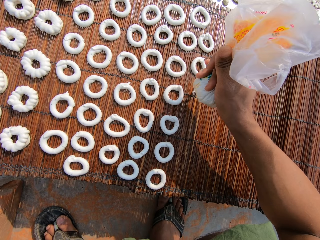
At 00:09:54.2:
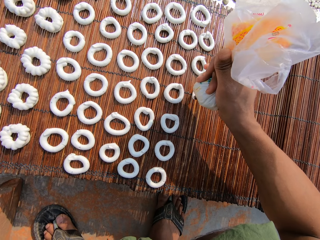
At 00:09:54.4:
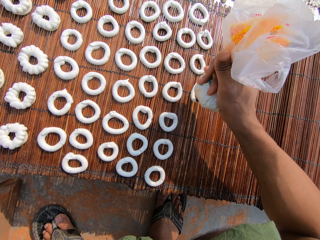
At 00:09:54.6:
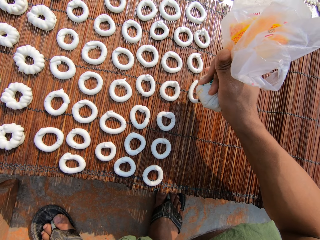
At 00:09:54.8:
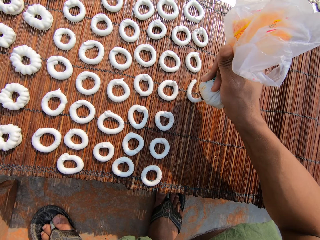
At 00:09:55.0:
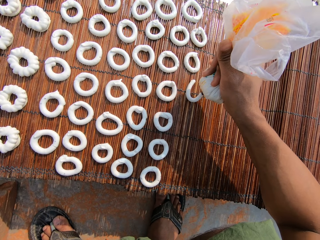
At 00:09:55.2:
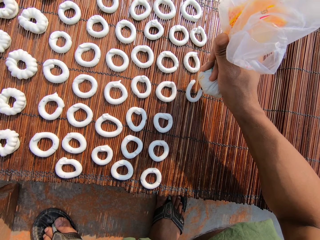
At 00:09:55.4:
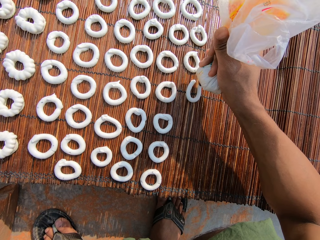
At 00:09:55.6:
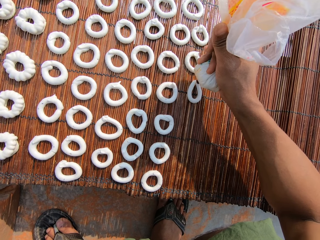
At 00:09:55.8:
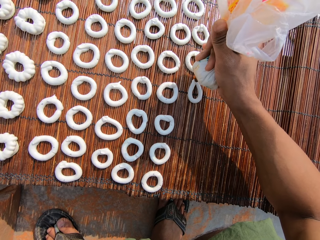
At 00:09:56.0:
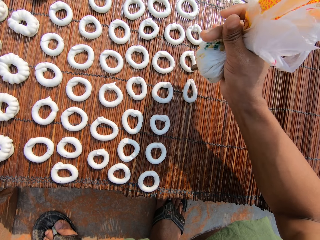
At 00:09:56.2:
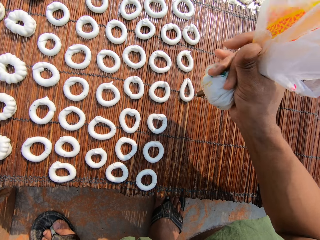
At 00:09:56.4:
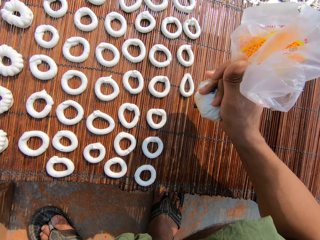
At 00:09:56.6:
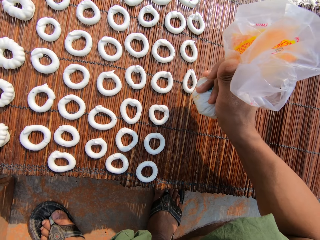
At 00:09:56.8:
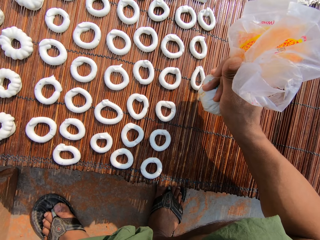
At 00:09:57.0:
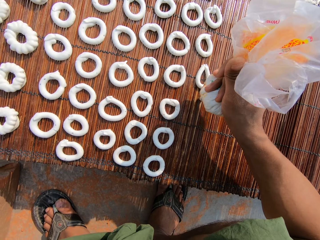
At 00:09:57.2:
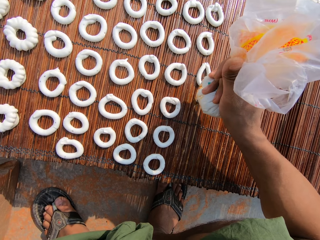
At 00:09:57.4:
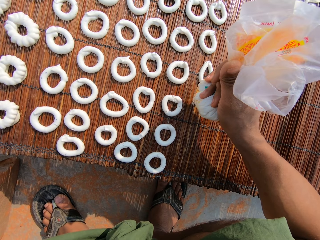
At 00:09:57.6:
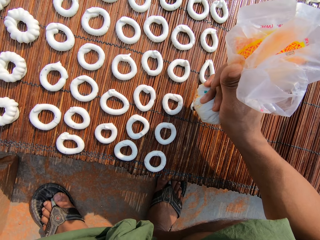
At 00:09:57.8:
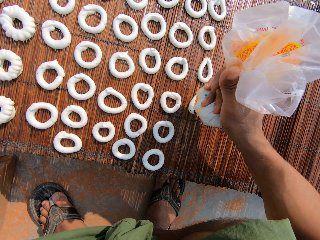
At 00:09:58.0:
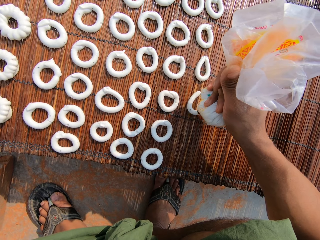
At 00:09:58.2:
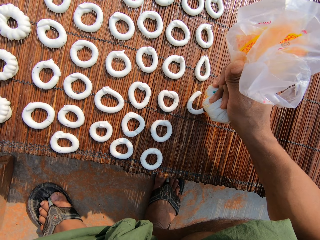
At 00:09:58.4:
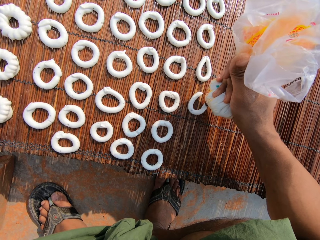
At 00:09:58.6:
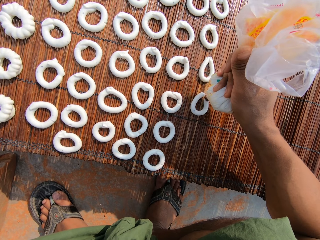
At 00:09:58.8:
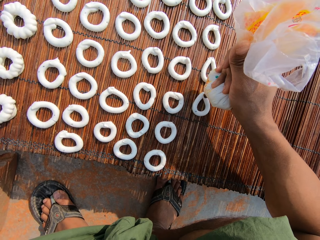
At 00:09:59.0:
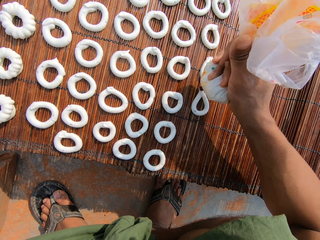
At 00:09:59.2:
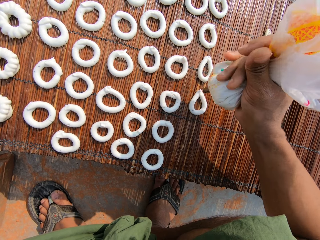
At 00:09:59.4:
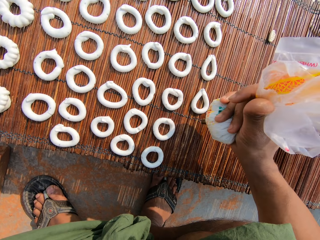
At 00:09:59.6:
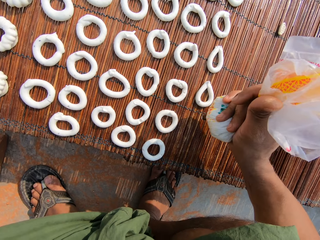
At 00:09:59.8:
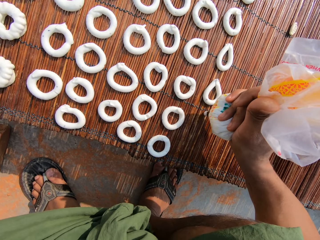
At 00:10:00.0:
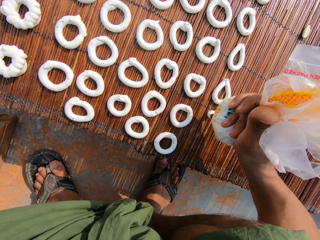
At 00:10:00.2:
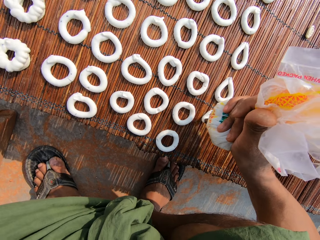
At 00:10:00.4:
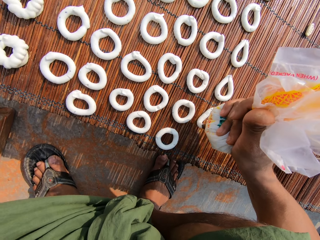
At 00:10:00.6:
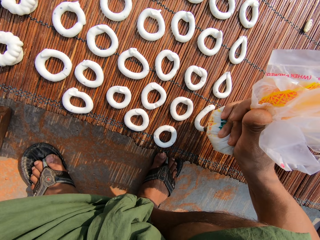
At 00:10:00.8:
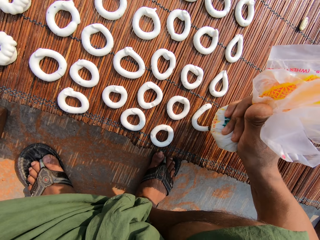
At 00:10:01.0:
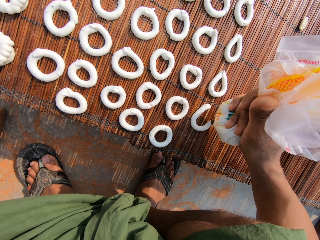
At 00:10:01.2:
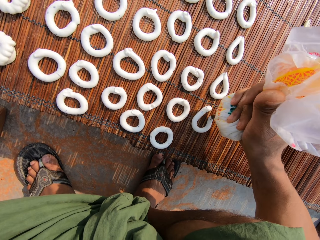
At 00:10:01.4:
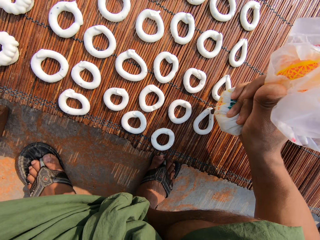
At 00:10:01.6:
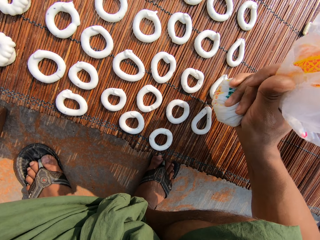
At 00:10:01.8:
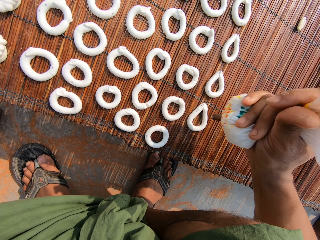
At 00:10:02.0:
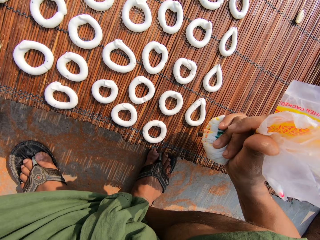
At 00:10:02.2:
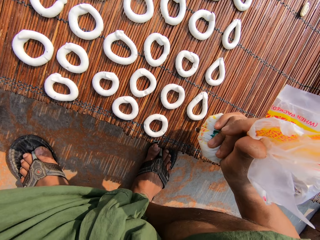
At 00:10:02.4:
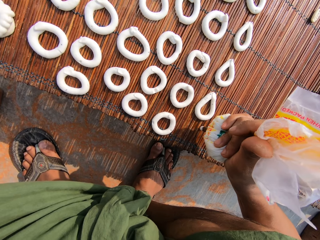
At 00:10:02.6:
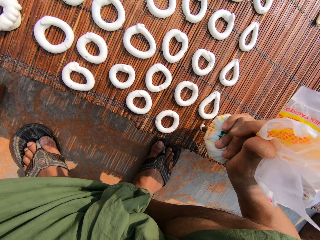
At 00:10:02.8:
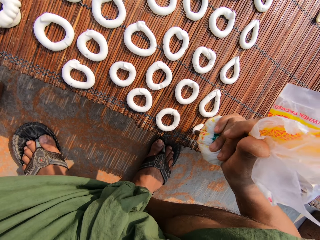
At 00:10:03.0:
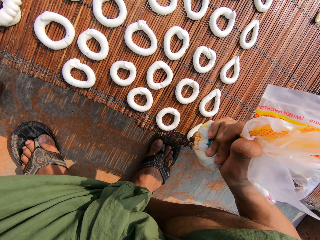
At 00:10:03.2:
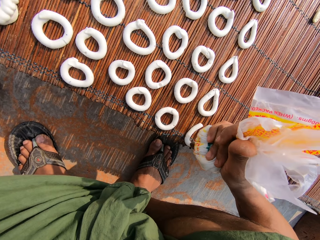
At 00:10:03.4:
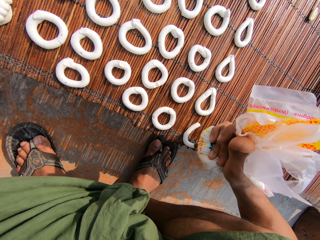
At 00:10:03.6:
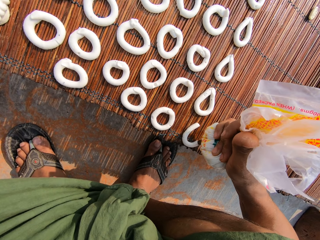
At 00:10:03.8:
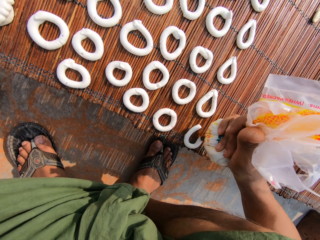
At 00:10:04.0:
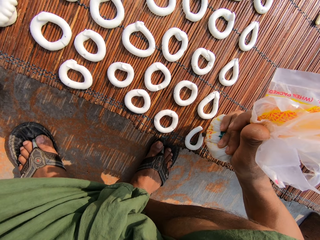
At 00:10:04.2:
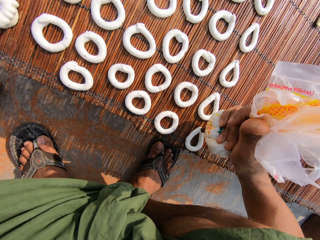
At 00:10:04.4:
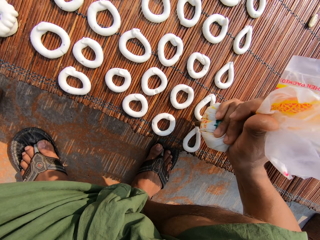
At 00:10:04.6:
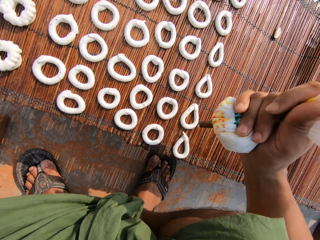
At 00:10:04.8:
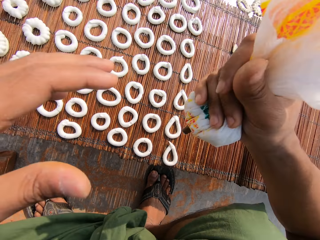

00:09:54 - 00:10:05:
The camera wearer draws a circular pattern on the mat with the candy paste from the plastic bag in her right hand. She does so repeatedly. The woman communicates with the camera wearer.

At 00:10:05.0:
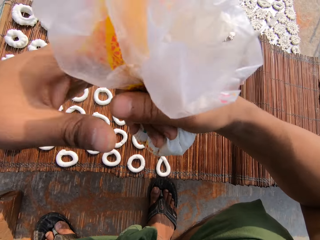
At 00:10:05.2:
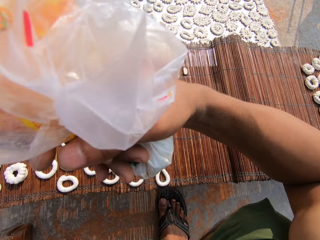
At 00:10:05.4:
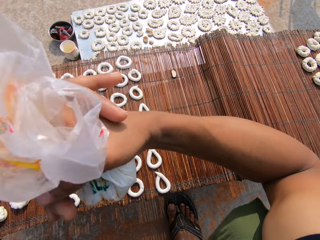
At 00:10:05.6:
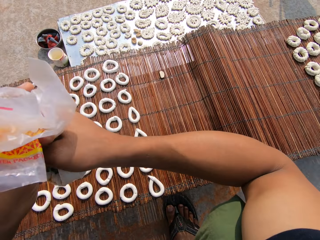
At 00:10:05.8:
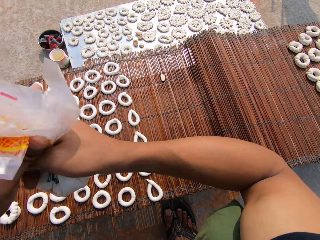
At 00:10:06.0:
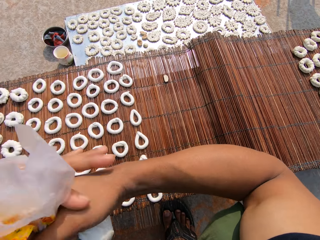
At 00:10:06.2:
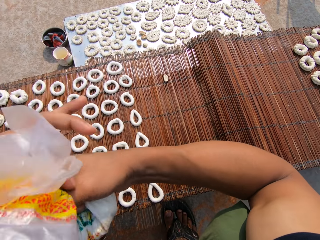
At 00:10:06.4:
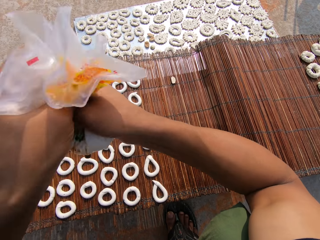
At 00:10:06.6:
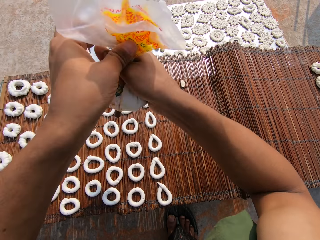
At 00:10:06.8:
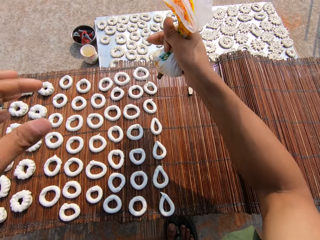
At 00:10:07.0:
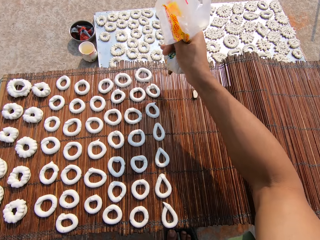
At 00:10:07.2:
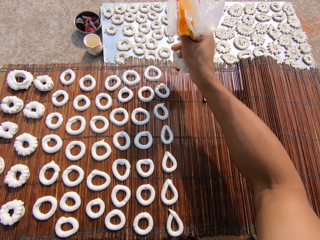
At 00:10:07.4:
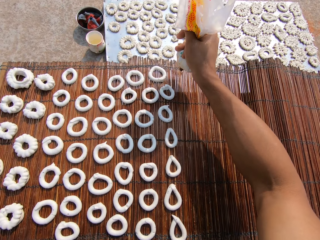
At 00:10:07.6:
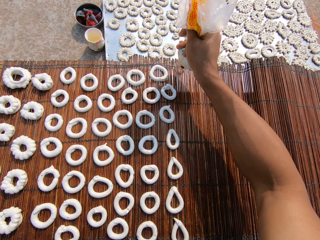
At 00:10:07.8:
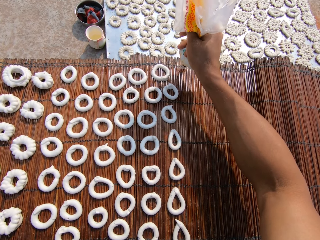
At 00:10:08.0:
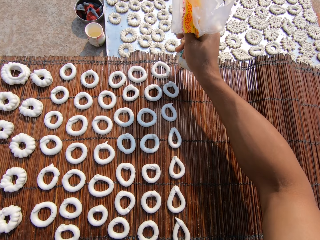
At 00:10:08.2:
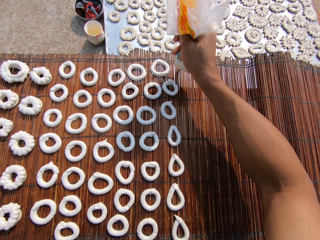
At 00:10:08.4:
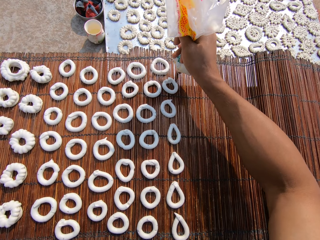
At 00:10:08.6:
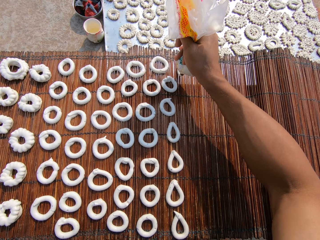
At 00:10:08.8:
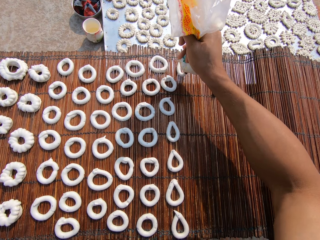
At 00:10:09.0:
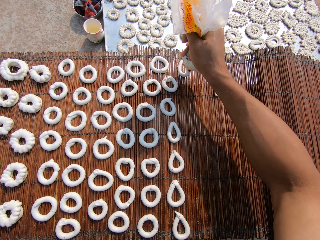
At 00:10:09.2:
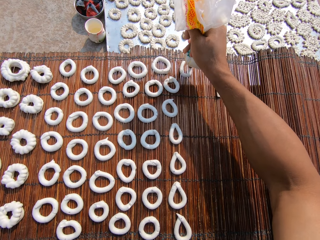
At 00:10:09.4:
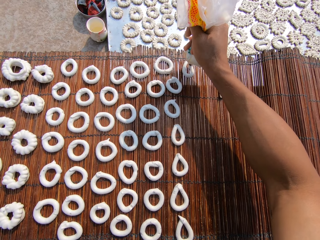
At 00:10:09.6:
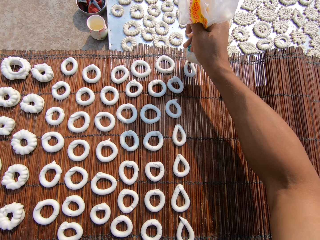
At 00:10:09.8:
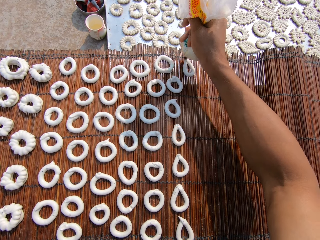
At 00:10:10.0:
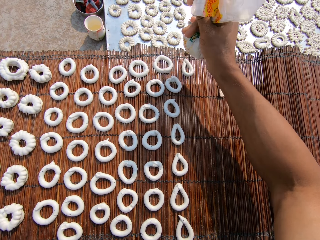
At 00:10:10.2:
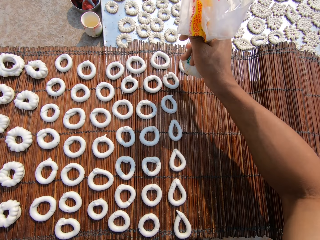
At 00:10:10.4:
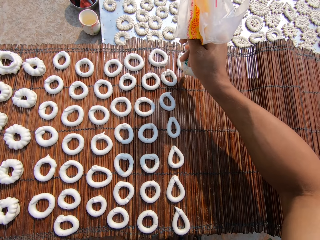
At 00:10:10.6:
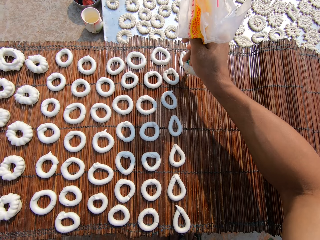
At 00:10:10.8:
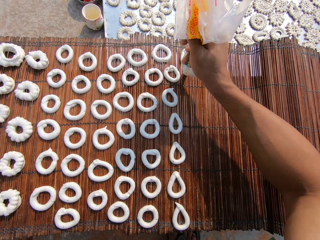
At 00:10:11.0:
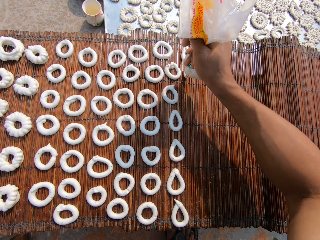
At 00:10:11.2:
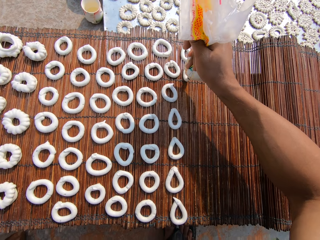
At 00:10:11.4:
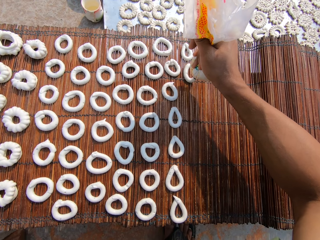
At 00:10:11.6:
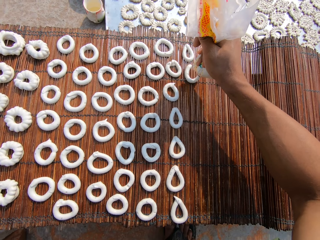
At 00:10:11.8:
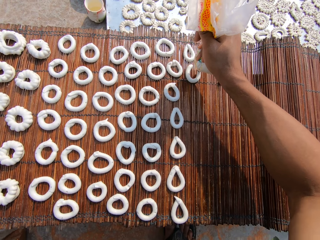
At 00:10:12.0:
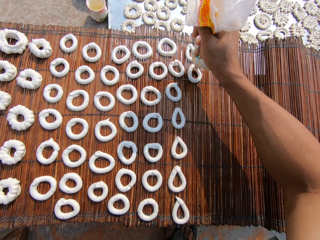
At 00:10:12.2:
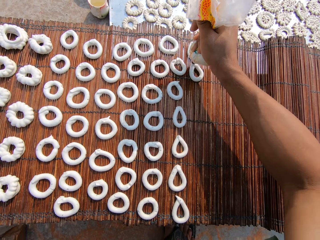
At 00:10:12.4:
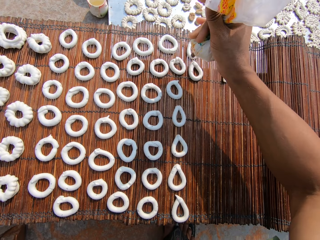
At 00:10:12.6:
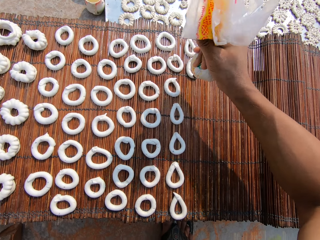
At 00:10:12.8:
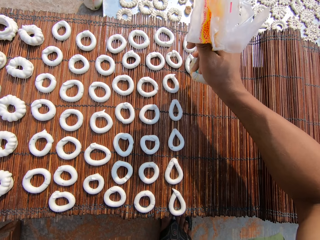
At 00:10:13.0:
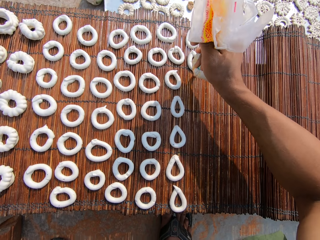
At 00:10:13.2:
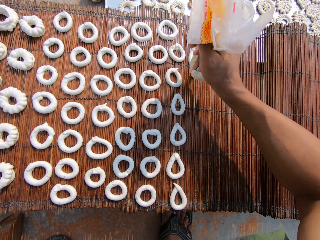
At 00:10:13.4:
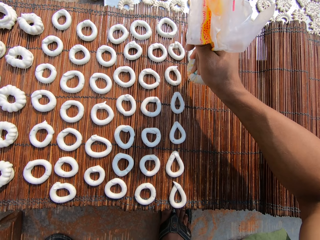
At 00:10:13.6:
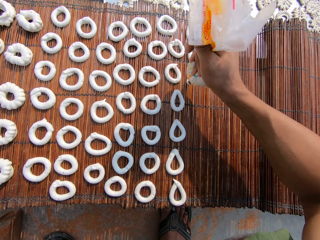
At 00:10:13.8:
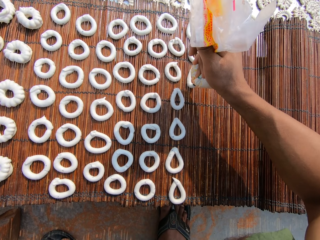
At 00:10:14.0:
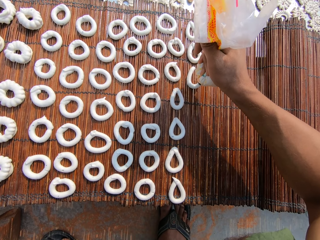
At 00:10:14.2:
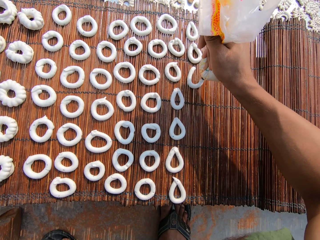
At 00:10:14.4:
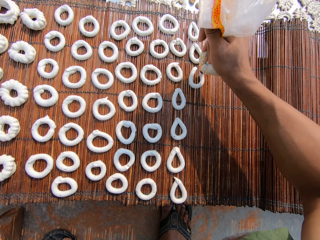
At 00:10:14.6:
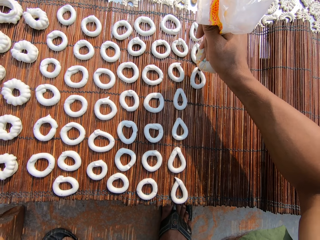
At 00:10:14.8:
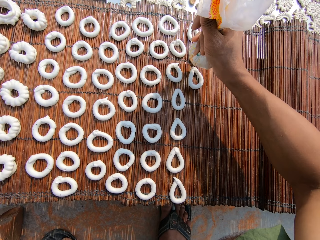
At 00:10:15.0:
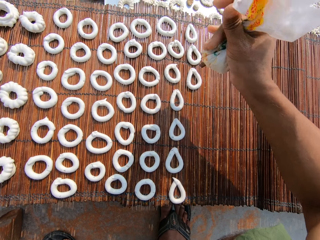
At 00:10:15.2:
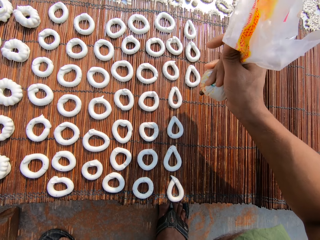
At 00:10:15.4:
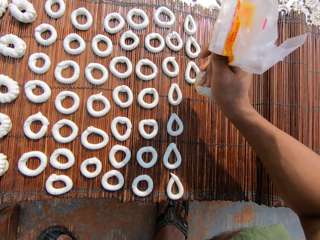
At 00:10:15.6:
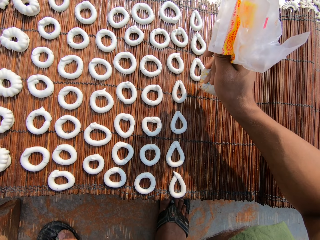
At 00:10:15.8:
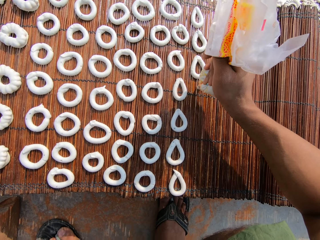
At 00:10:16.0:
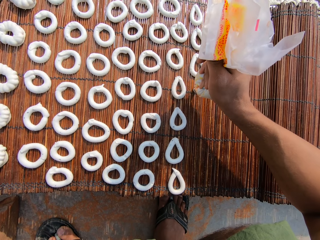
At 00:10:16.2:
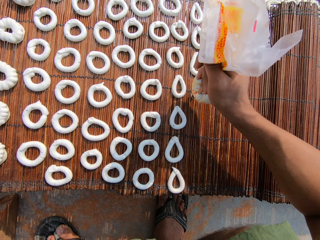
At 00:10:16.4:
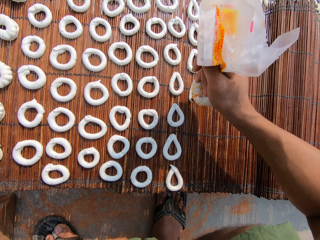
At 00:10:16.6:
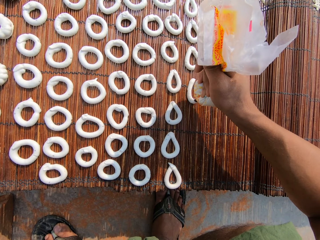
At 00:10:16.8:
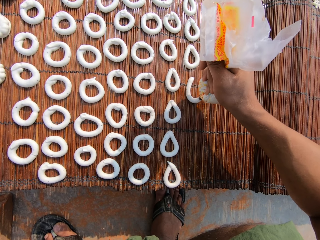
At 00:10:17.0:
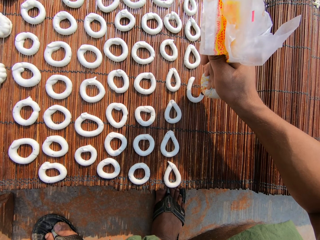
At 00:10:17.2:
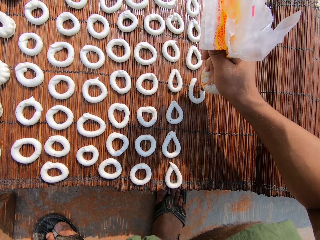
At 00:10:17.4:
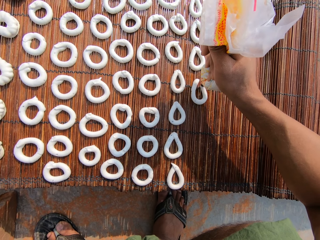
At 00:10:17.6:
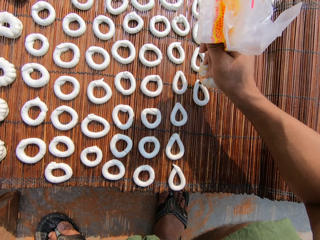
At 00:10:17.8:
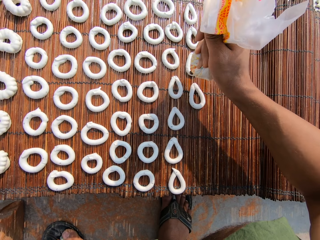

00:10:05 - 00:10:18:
The camera wearer tightens the paper. She adjusts the plastic bag in her right hand with her left hand. She draws a circular pattern on the mat with the candy paste from the plastic bag in her right hand. She does so repeatedly.
